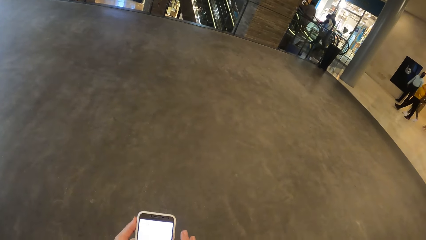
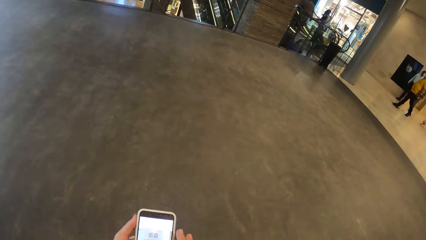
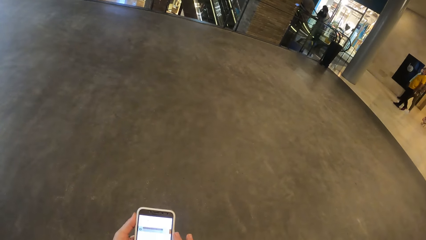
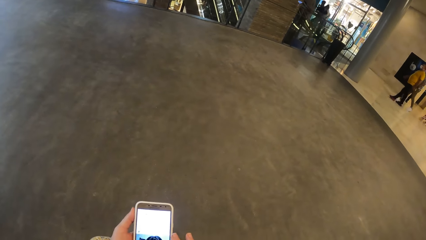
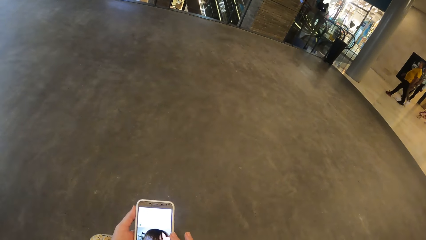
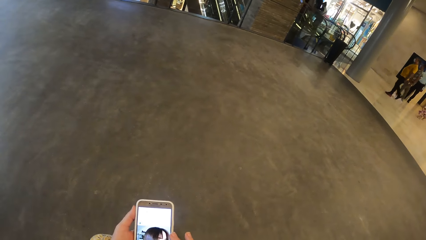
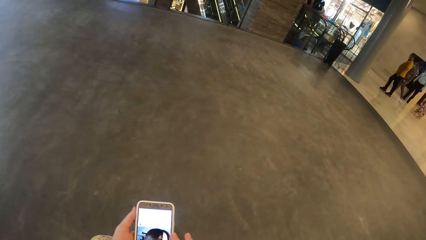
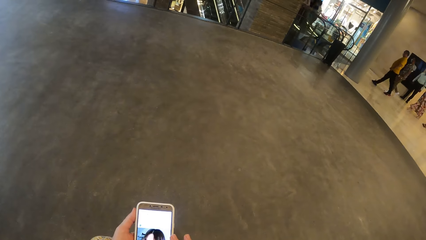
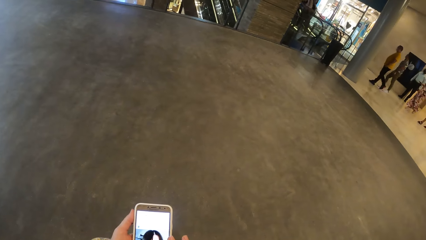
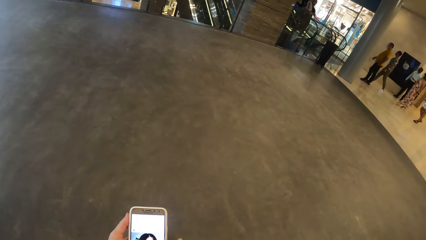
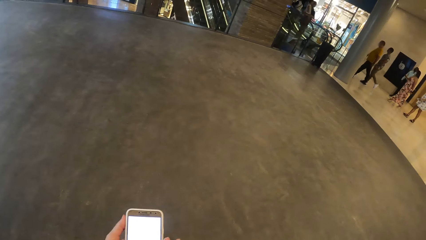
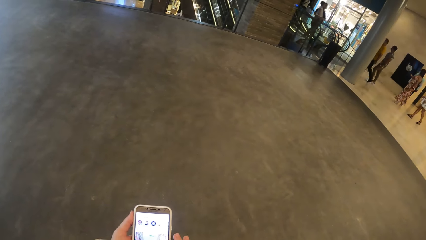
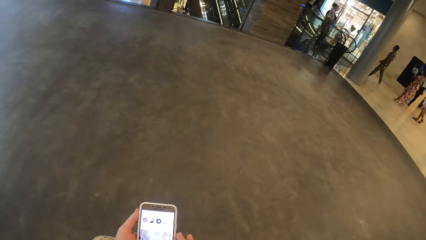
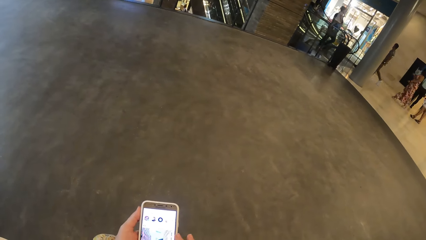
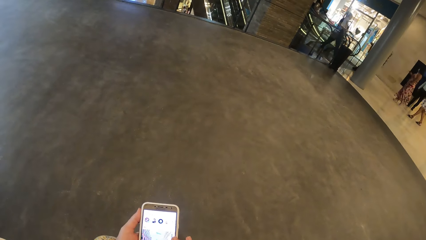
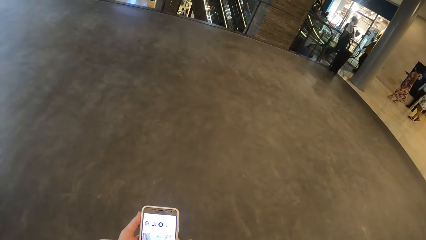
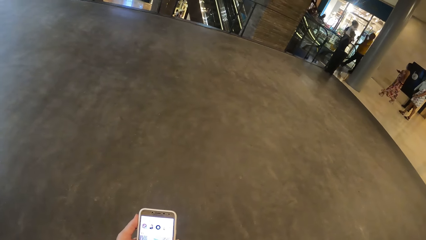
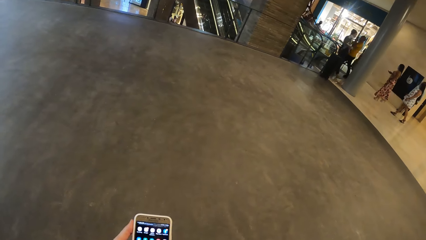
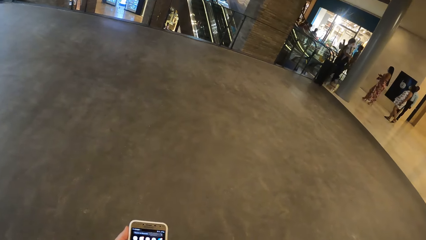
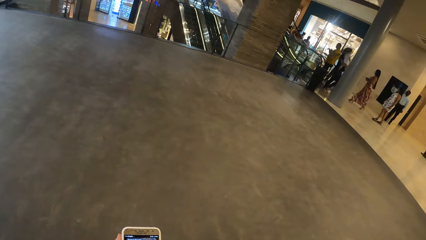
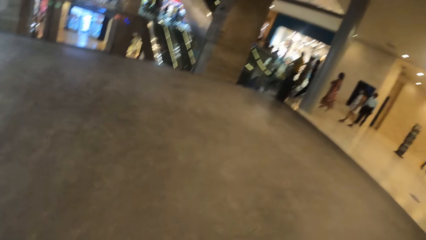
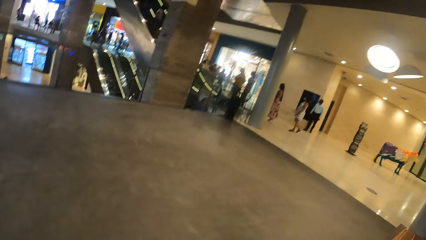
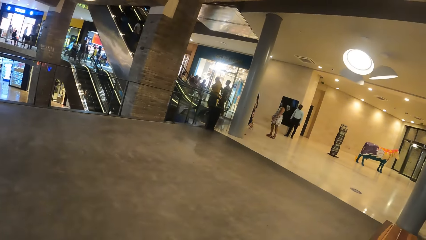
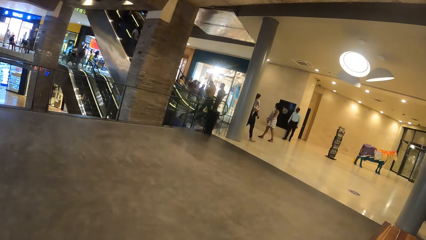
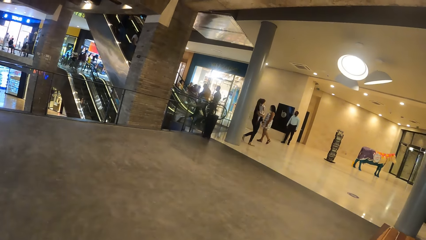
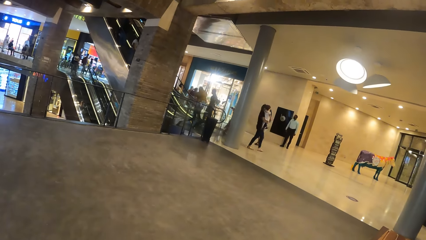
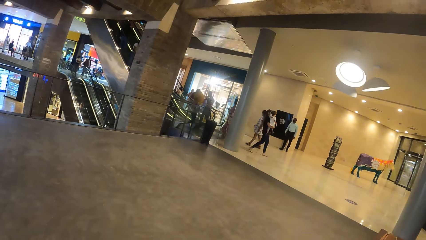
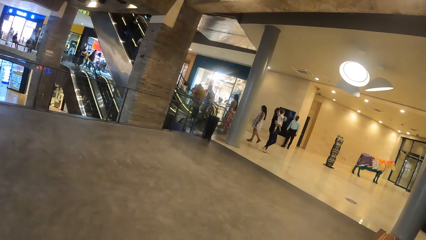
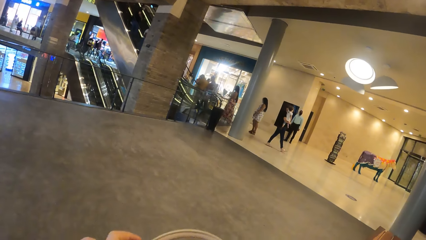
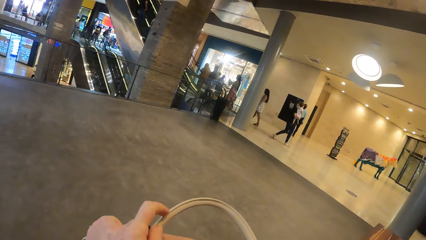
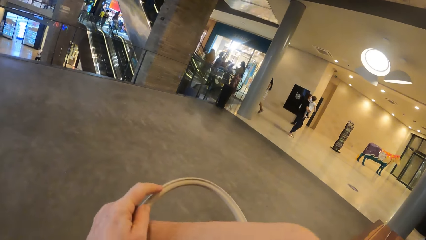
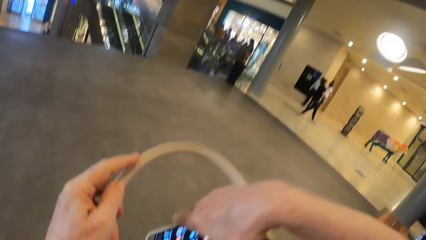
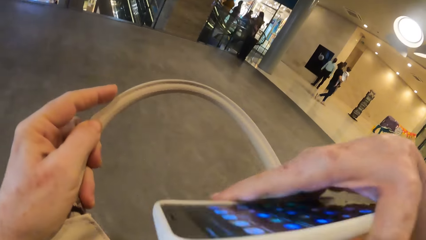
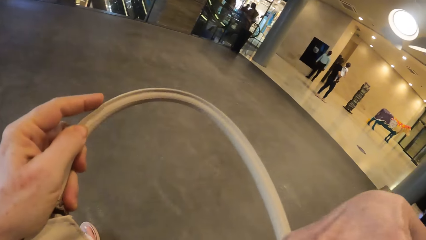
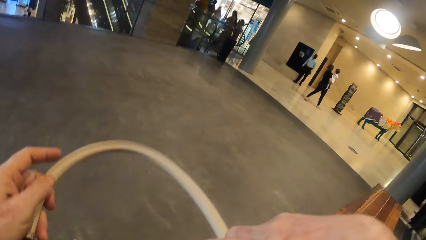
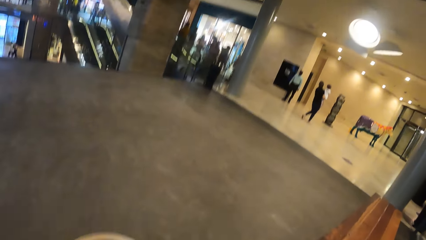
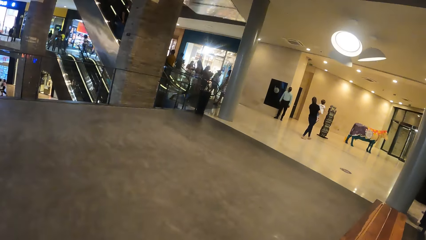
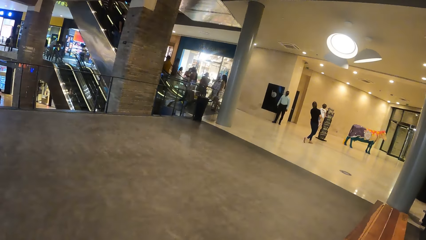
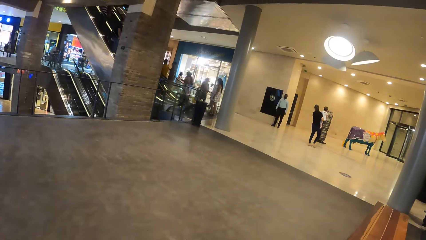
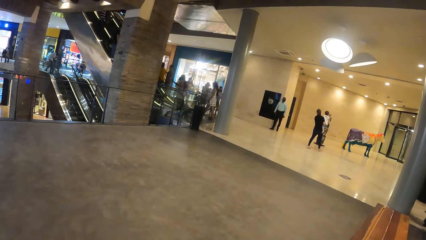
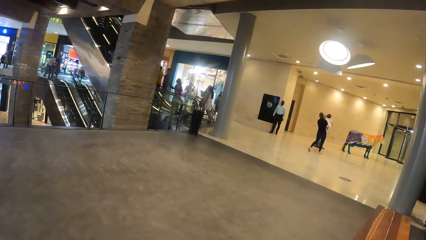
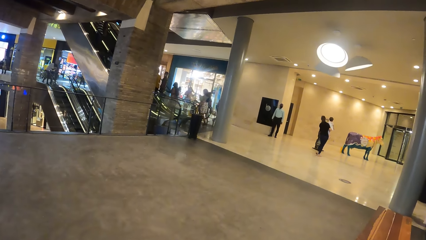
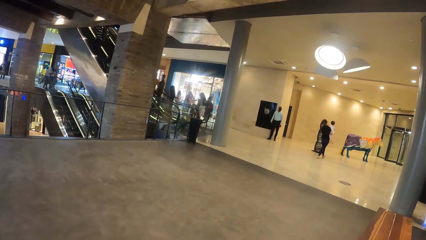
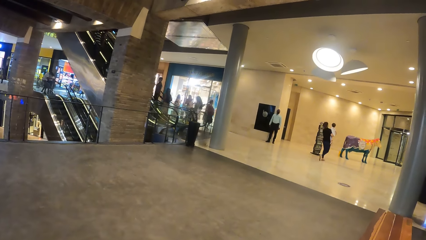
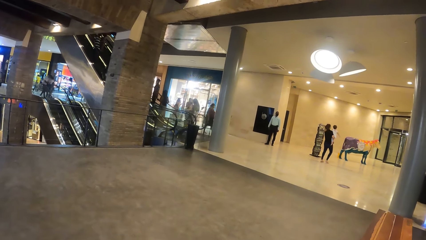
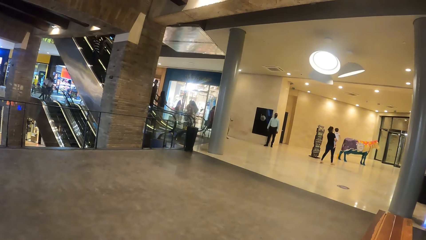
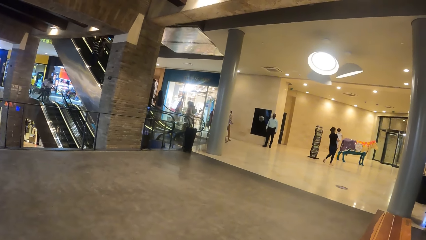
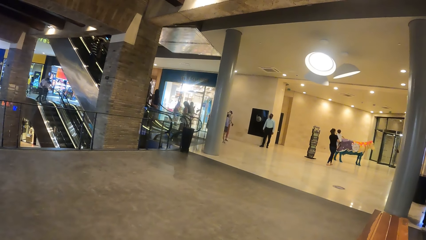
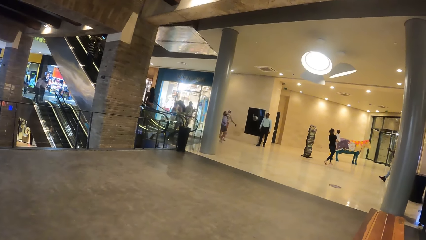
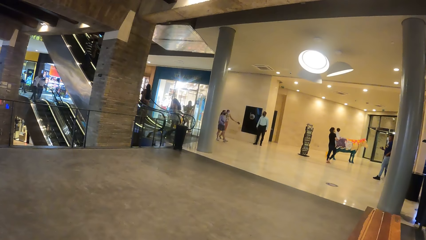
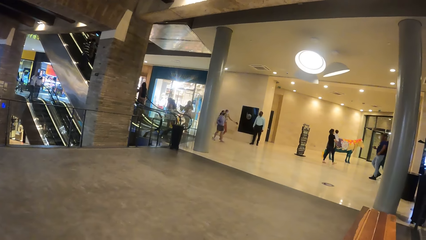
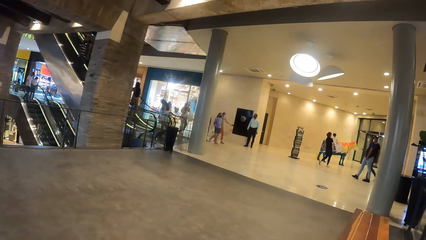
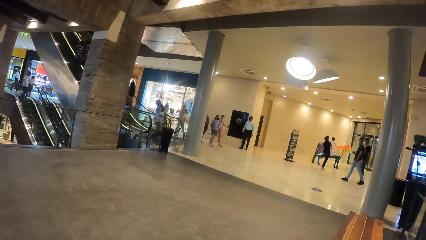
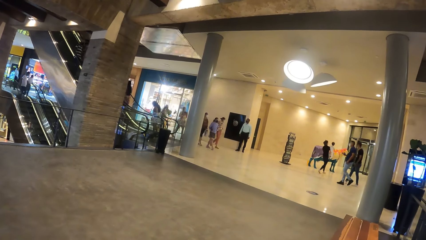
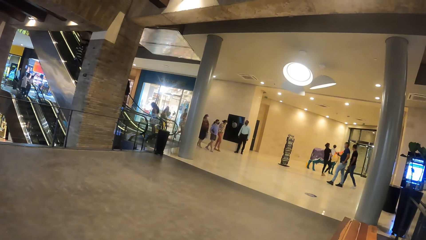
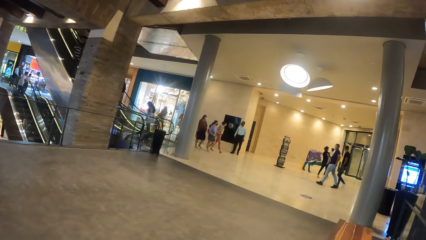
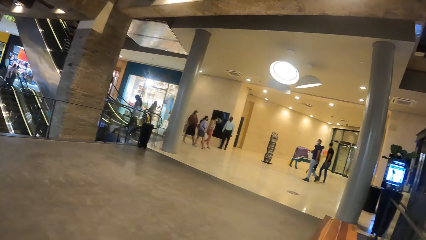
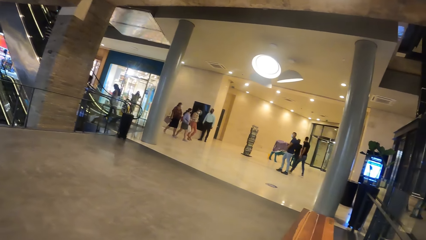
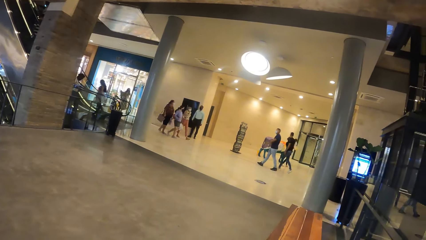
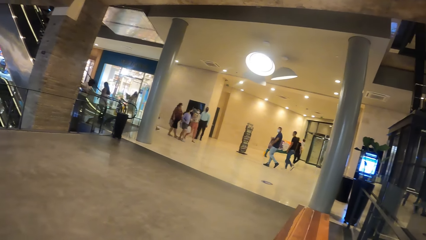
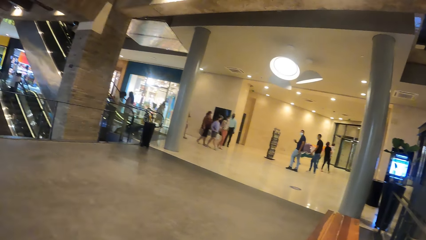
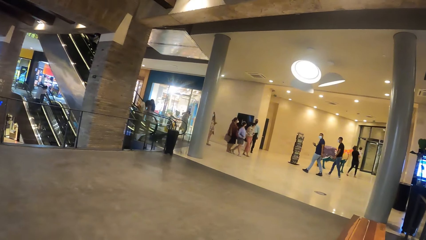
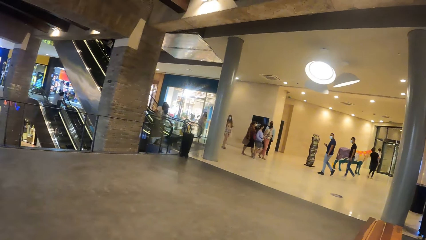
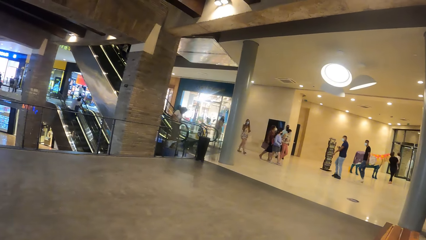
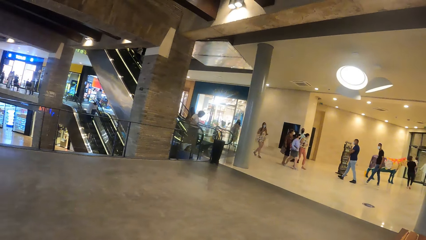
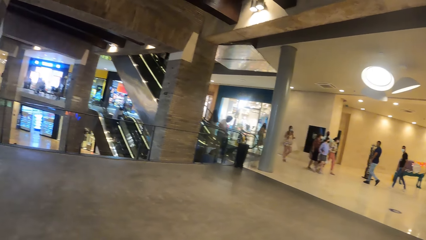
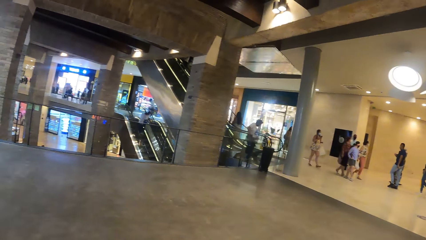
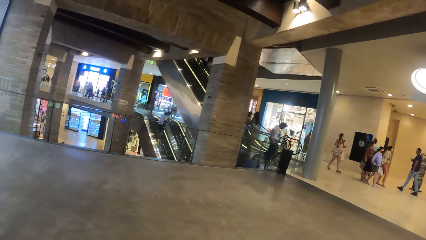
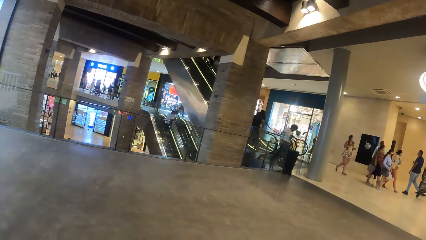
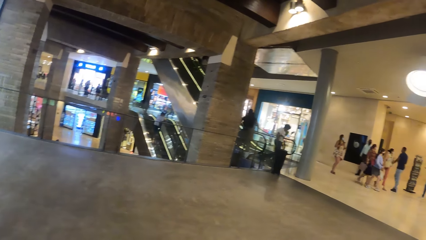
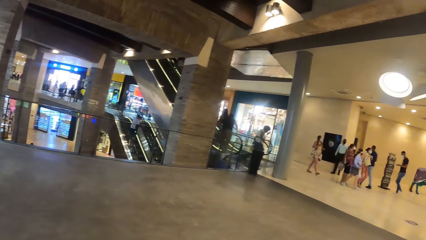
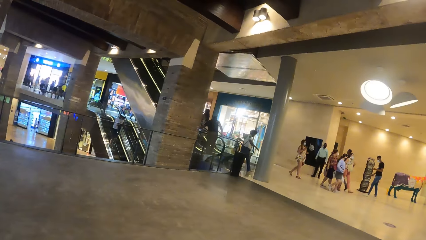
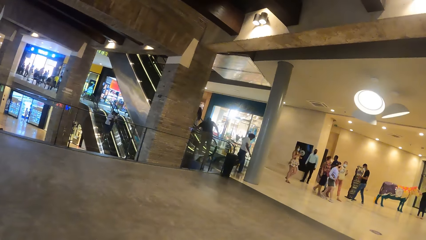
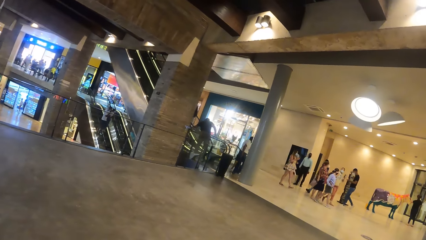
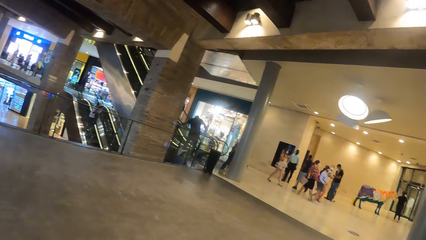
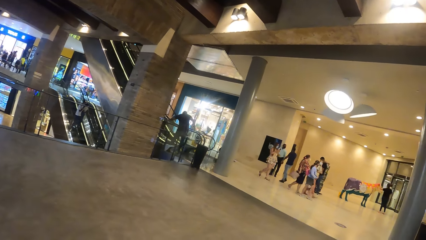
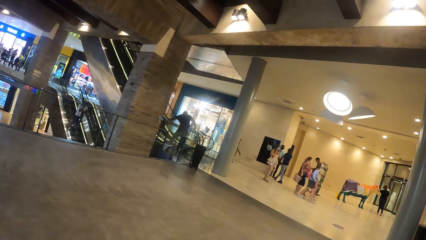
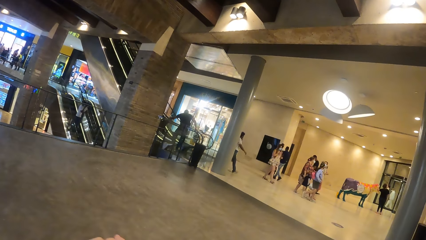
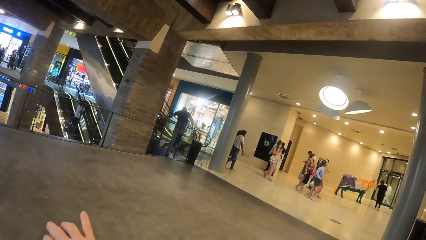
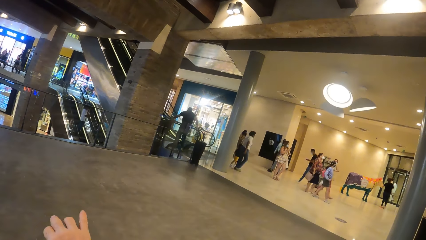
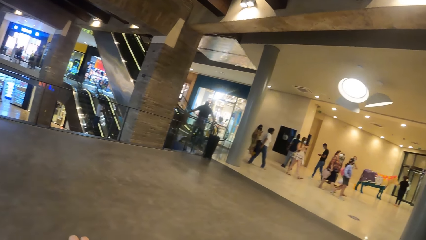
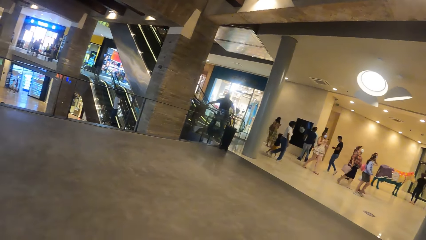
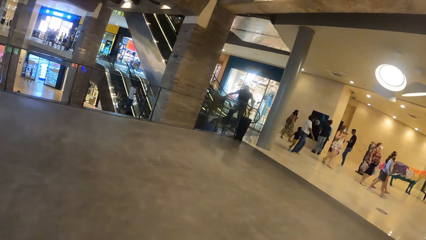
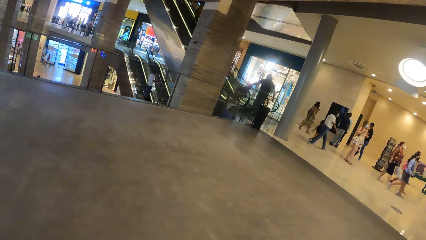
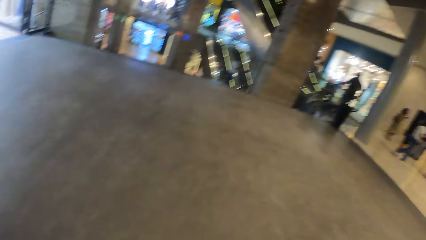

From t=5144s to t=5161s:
The camera wearer looks around. She drops the mobile inside a bag on her lap with her right hand. She looks around.
